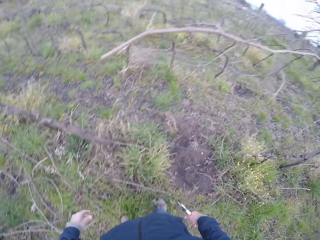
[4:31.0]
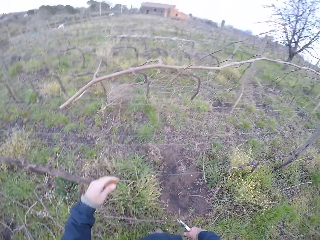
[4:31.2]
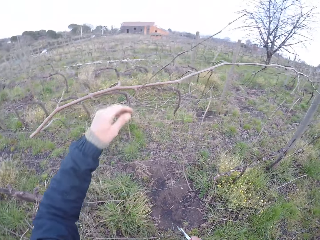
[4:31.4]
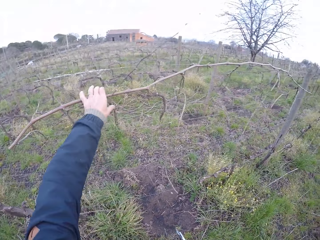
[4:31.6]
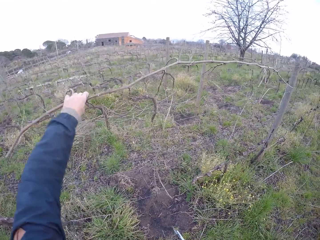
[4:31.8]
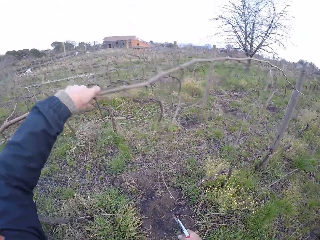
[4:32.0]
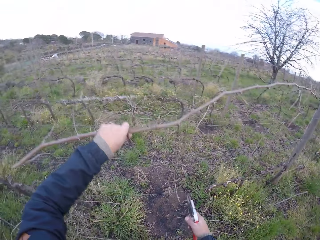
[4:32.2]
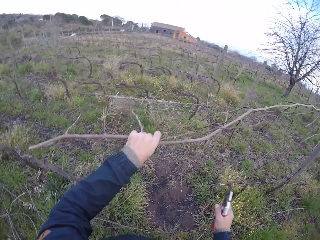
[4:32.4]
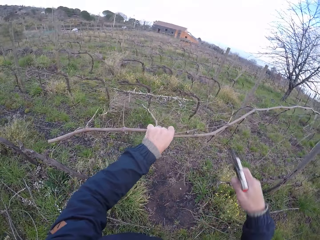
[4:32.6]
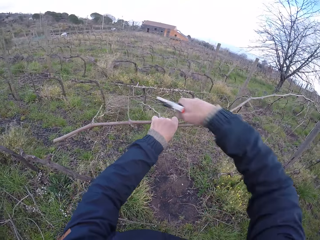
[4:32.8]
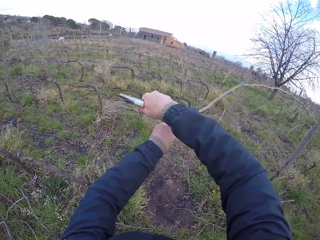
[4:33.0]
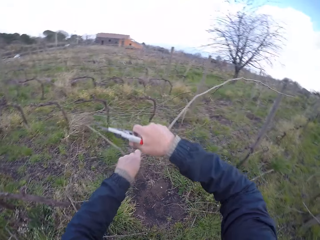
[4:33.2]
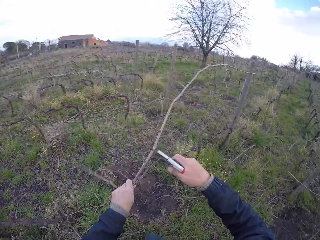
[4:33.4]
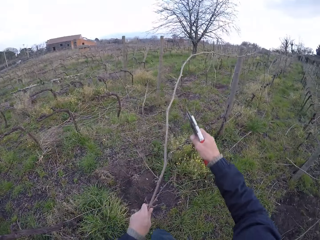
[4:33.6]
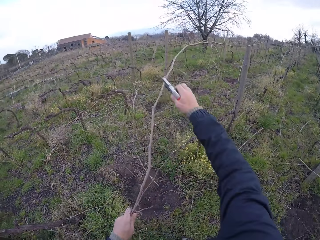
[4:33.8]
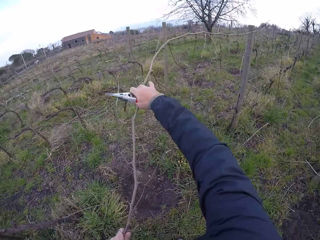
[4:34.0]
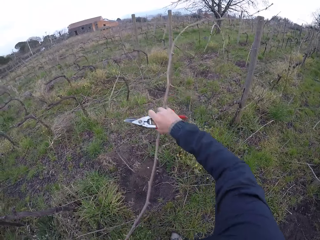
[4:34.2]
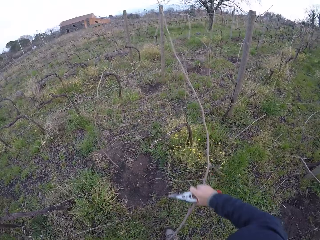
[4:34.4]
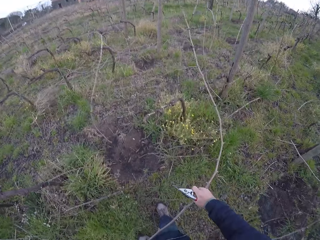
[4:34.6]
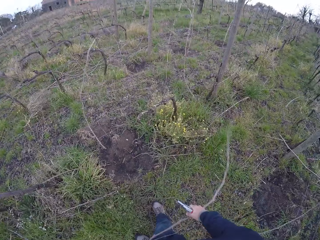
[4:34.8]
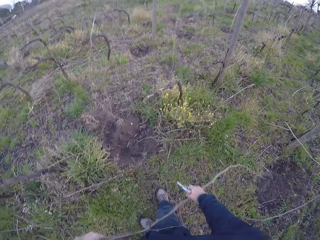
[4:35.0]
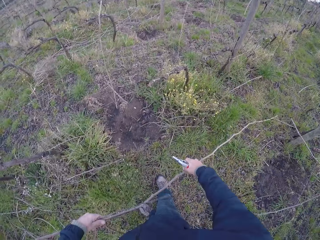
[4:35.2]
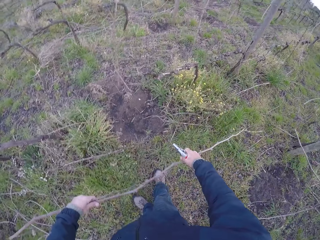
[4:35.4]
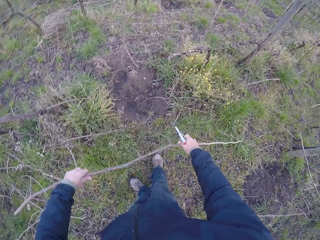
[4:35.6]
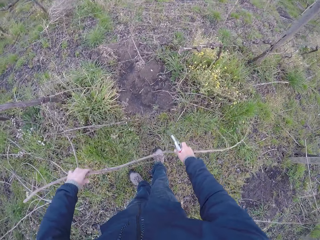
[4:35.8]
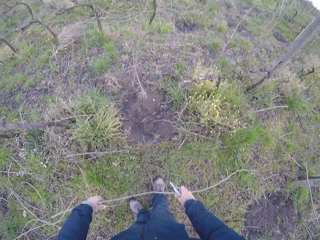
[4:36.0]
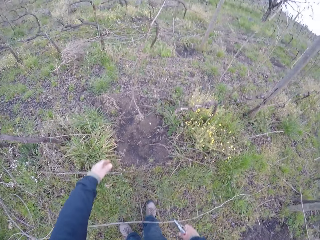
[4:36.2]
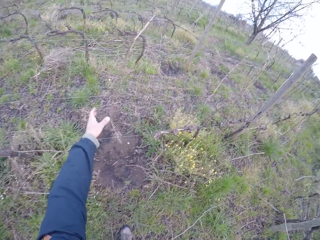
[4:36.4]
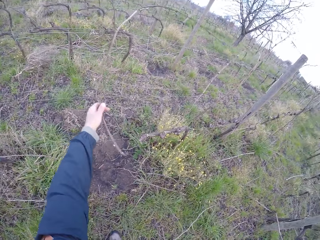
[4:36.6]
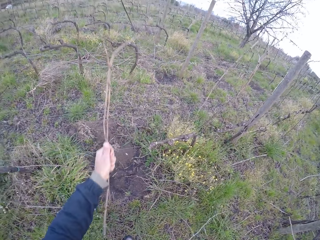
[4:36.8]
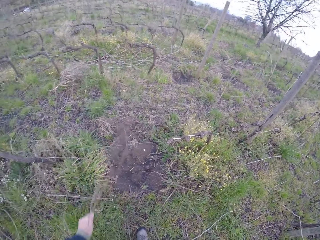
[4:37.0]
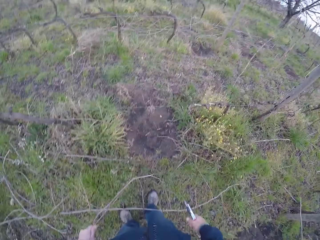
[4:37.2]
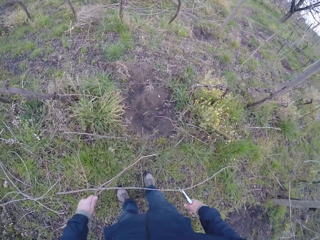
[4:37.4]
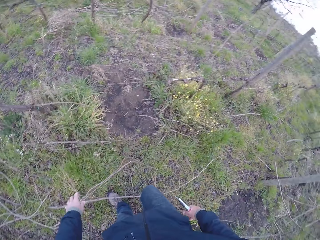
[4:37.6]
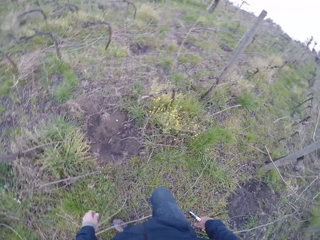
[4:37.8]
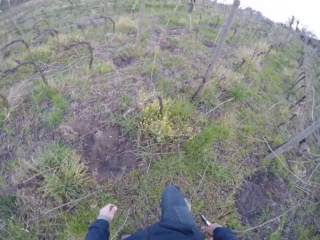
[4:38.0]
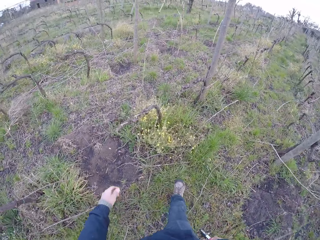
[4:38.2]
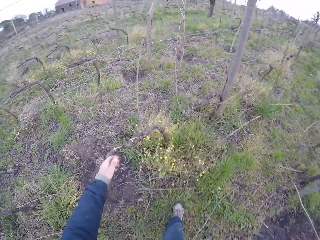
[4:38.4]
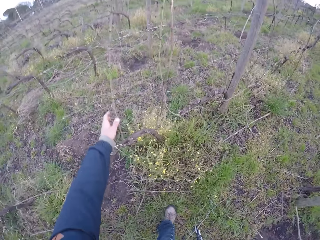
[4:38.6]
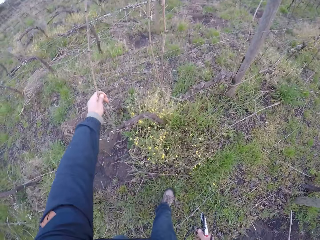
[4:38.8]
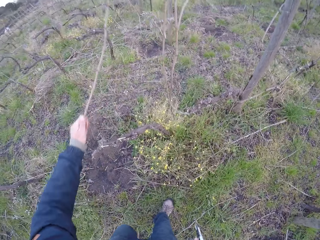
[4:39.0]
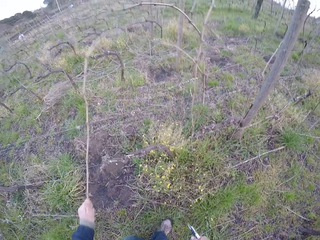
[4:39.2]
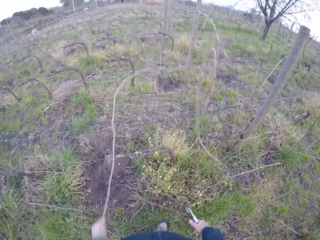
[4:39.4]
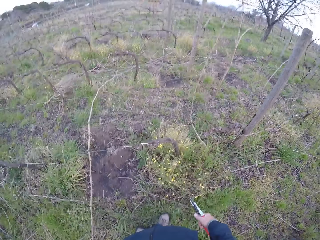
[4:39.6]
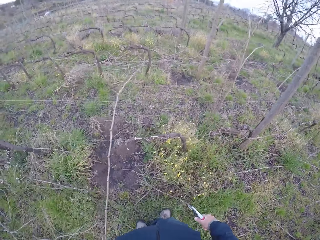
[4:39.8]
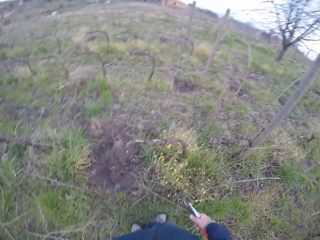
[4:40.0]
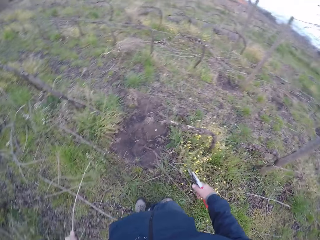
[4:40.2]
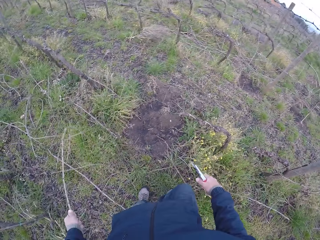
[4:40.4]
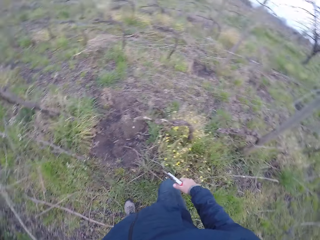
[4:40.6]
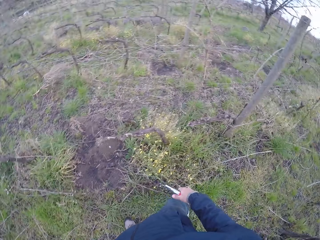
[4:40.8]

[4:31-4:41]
The camera wearer drops the stick in his left hand on the floor. He drags a stick from the barbed wire with his left hand. He cuts the stick in the barbed wire with the pliers in his right hand. He drags a stick from the barbed wire with both hands. He drops the sticks in both hands on the floor. He drags a stick from the barbed wire with his left hand. He drops the stick in his left hand on the floor. He drags a stick from the barbed wire with his left hand.

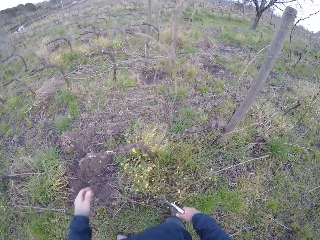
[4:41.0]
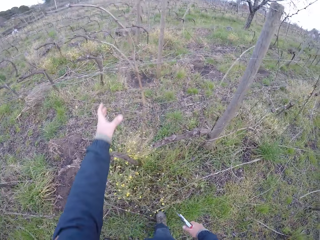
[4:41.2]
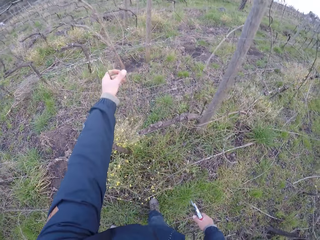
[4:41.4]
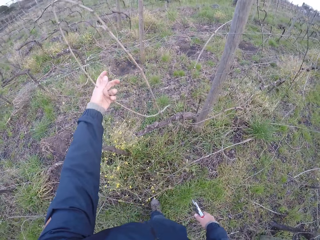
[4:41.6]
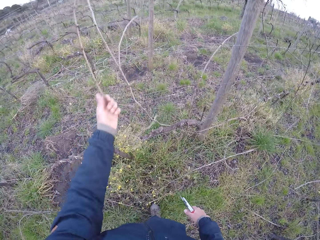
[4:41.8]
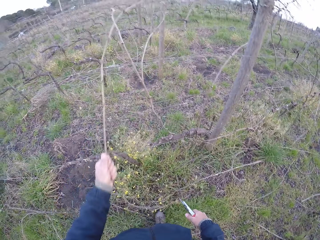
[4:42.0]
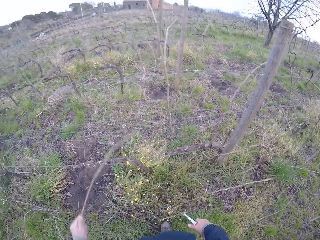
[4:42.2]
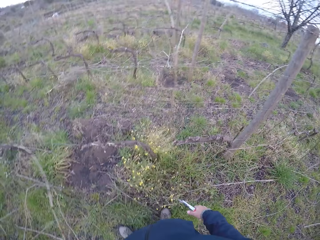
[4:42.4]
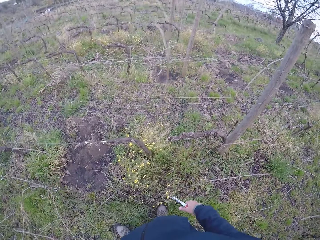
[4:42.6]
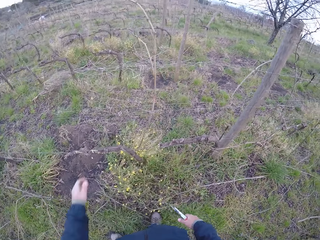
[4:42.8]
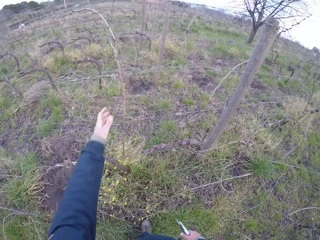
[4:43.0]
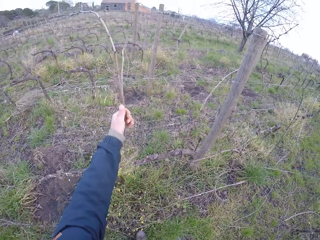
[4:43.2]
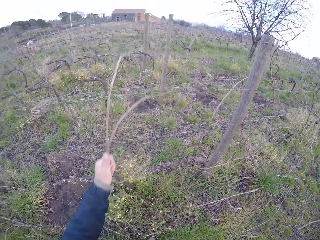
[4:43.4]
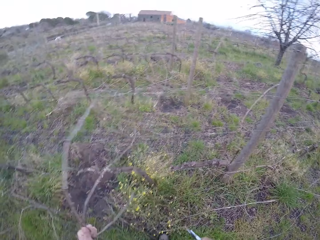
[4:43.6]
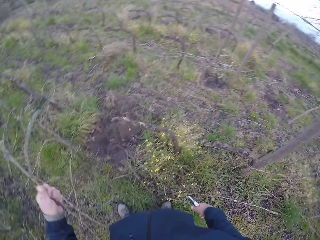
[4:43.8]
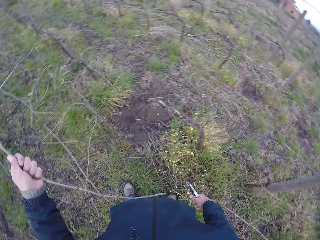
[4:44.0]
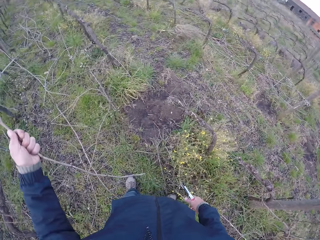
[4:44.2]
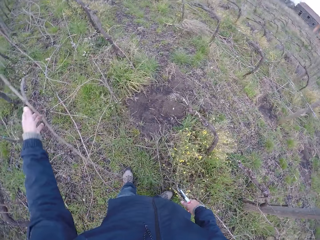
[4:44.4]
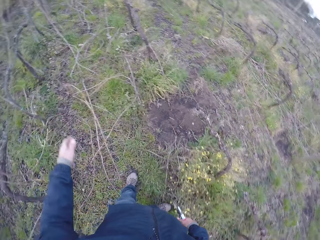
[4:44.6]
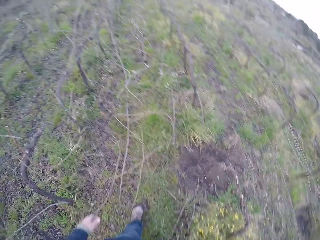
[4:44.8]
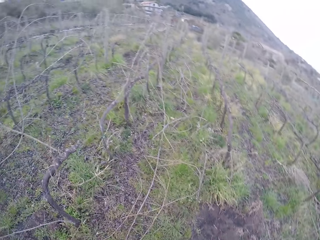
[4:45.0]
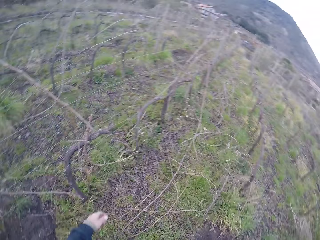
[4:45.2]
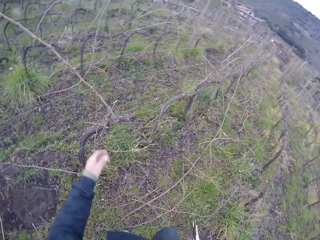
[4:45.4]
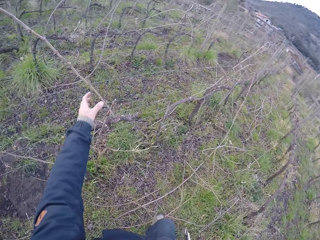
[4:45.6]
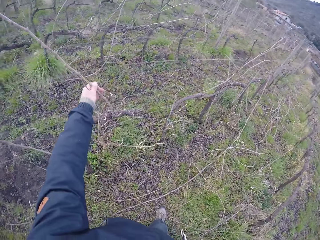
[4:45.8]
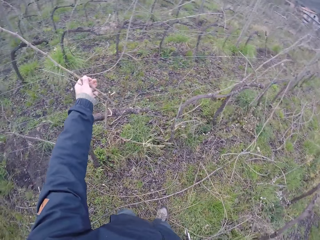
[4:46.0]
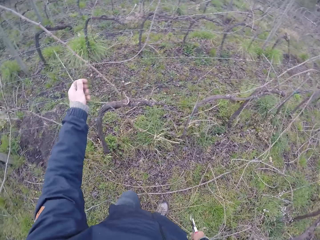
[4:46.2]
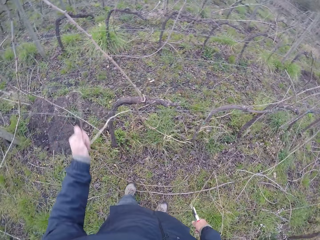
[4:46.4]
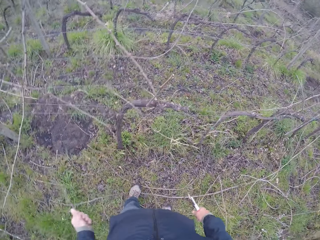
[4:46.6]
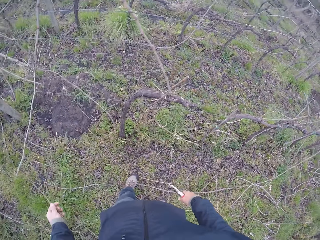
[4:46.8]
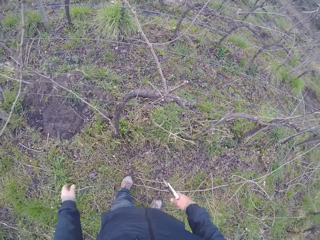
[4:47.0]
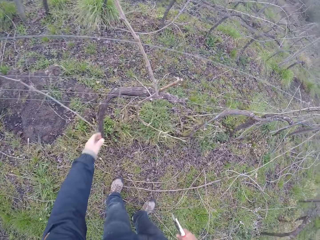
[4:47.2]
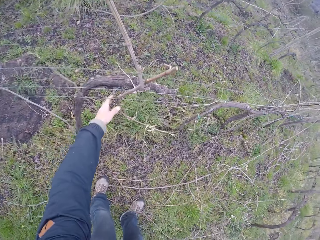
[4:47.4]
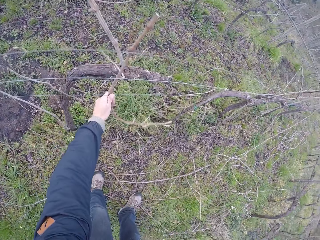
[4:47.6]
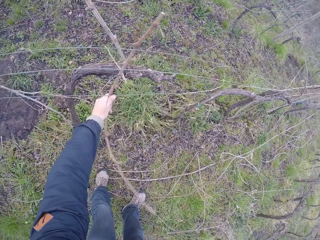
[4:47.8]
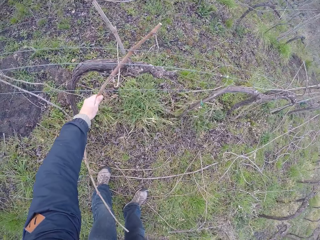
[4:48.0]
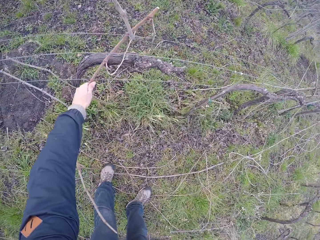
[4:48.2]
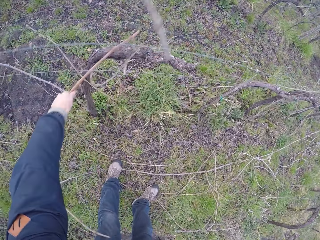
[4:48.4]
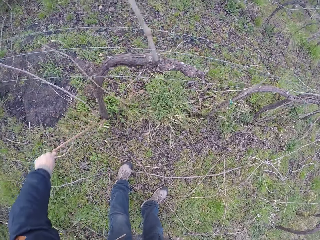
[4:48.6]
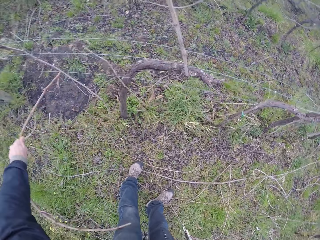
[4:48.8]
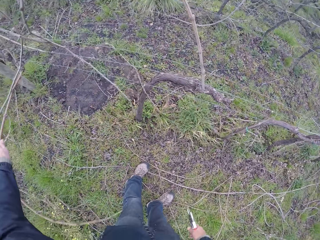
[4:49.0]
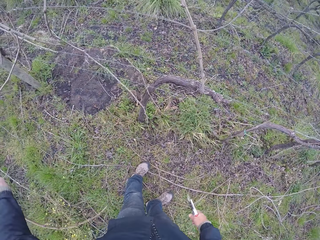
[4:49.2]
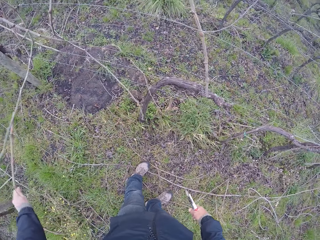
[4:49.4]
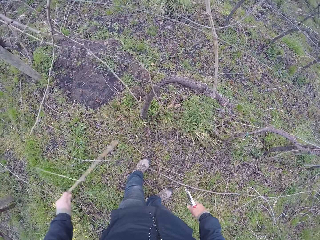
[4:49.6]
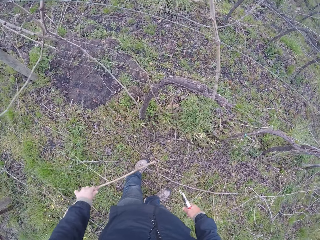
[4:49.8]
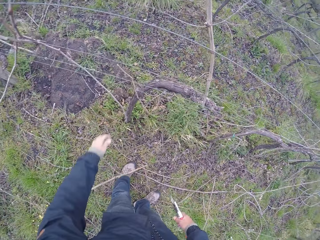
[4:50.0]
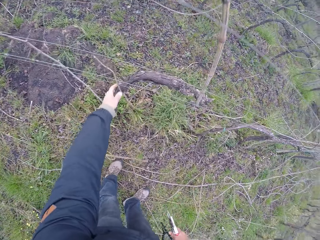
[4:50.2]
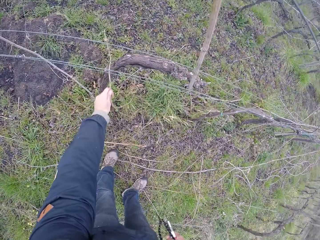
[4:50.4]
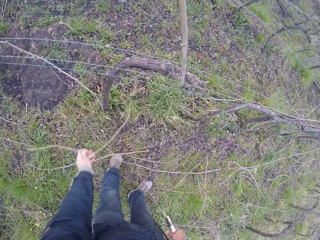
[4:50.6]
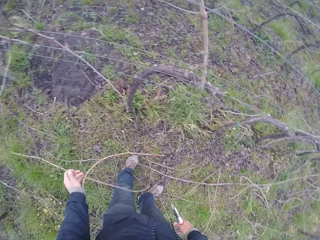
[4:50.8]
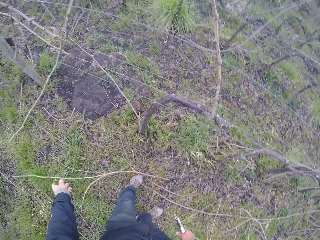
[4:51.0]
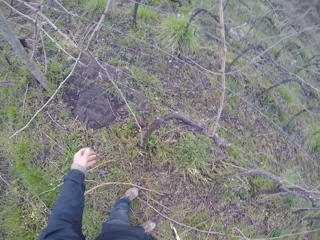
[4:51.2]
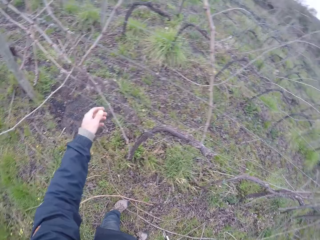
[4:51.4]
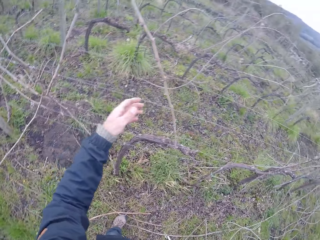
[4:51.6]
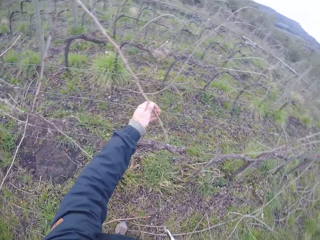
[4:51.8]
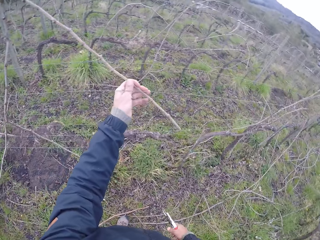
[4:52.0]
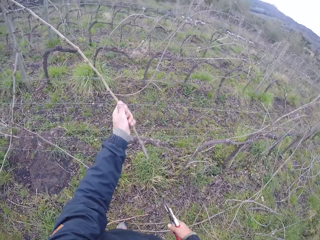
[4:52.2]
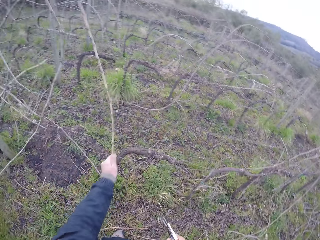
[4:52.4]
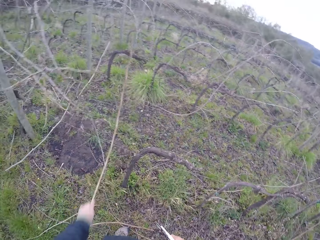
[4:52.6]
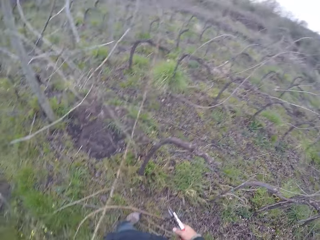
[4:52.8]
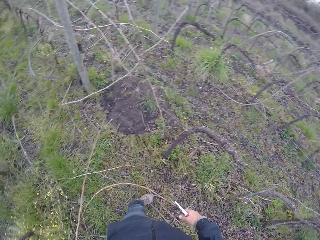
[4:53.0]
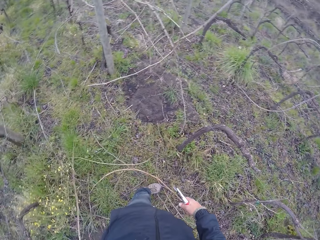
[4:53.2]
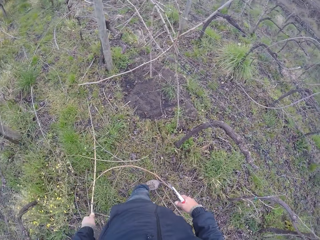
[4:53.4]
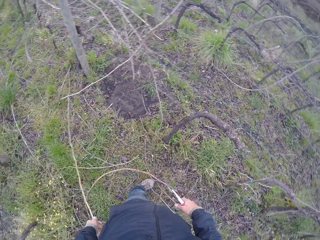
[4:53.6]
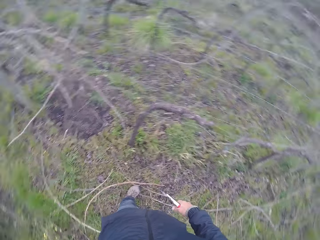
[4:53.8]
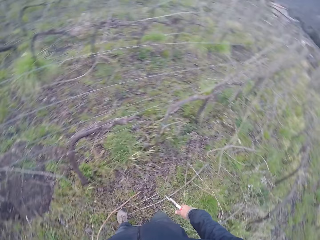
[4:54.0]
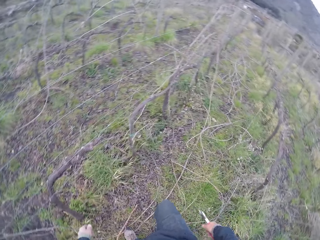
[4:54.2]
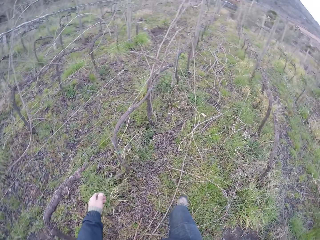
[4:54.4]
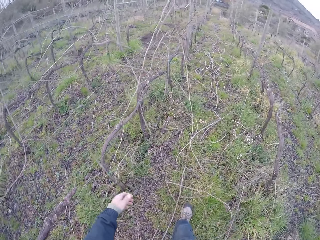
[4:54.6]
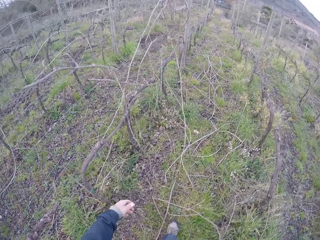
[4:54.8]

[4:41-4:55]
The camera wearer drags a stick from the barbed wire with his left hand. He does it again. He drops the stick in his left hand on the floor. He pulls a twig with his left hand. He drops the twig in his left hand on the ground. He pulls a twig with his left hand. He drops the twig in his left hand on the ground. He pulls a twig with his left hand. He drops the twig in his left hand on the ground. He pulls a twig with his left hand. He drops the twig in his left hand on the ground.
